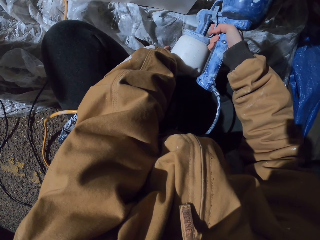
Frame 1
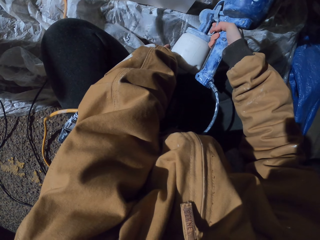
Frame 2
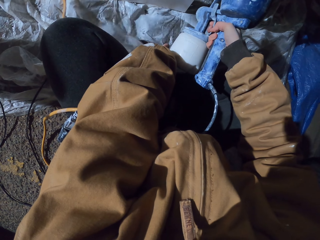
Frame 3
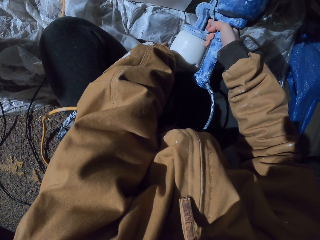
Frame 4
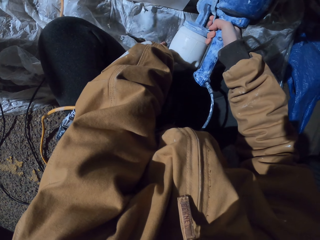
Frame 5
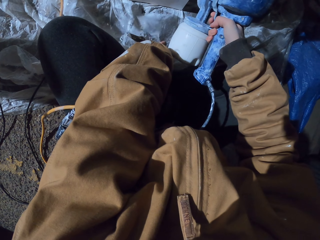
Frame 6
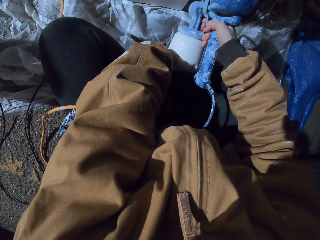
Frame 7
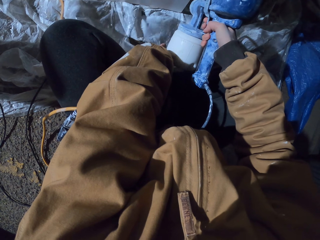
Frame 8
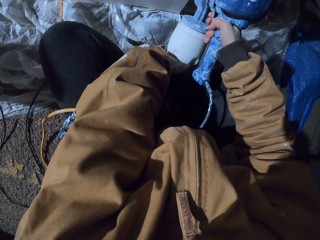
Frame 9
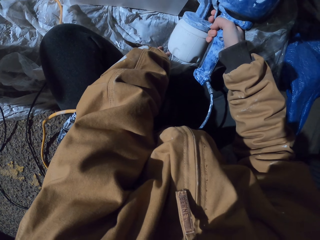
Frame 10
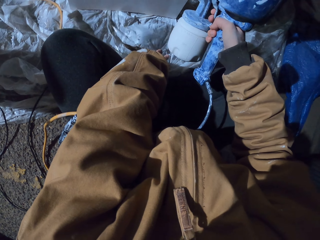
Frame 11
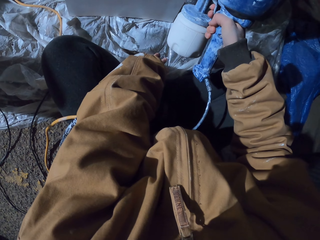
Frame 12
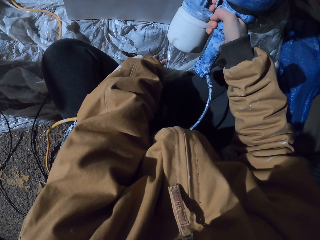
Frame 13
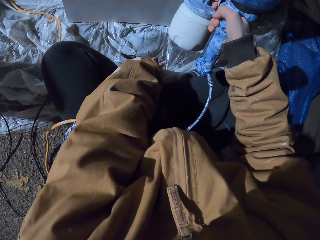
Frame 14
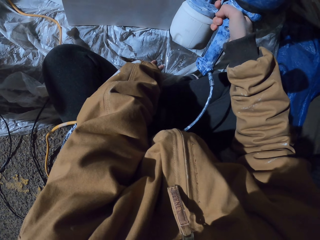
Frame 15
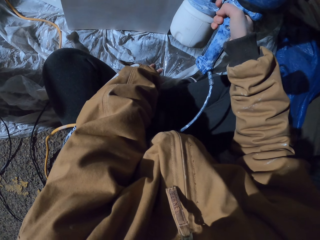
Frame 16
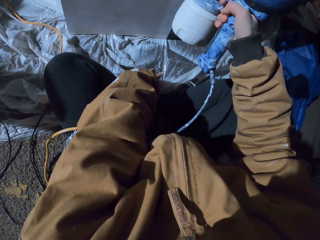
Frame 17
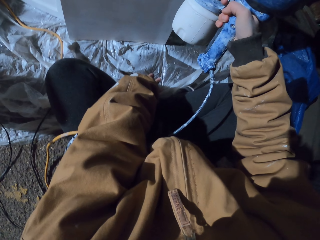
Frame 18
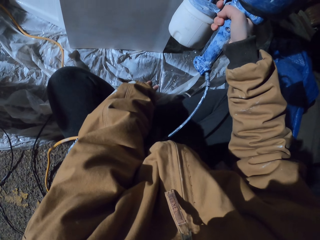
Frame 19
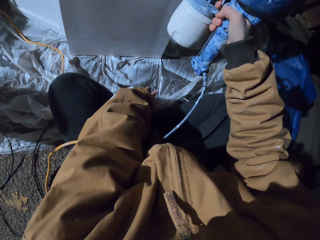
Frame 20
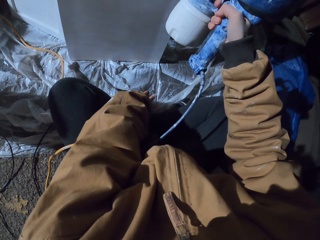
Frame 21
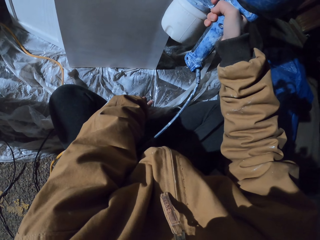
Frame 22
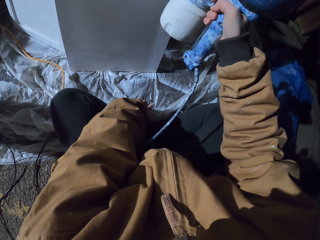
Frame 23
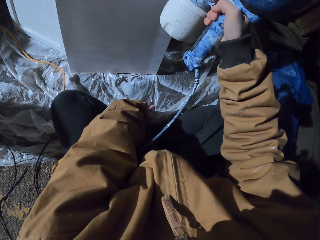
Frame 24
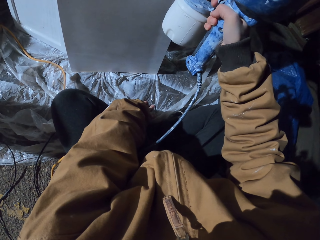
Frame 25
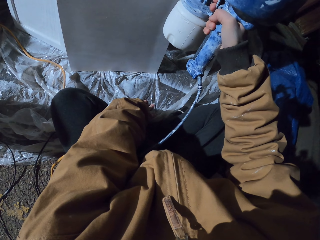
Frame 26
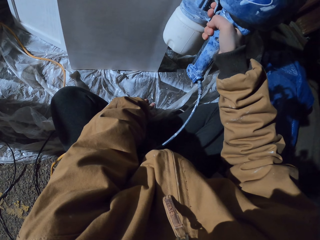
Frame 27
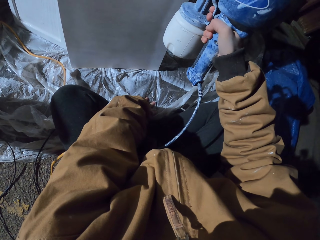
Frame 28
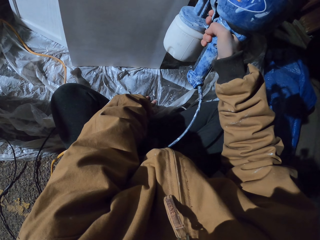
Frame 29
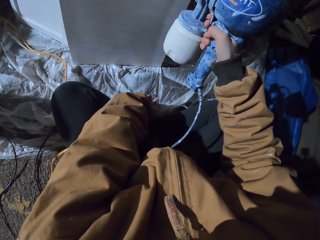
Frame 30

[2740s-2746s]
The camera wearer sprays the wood.

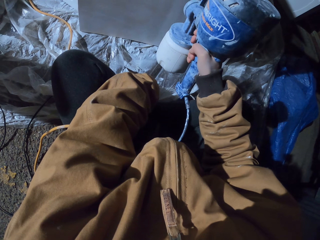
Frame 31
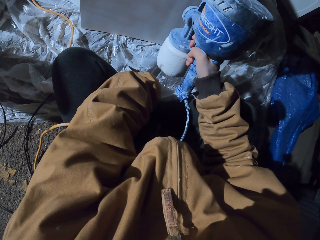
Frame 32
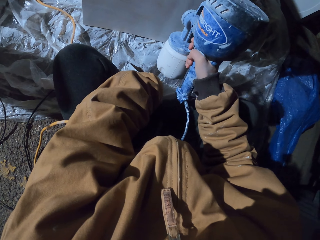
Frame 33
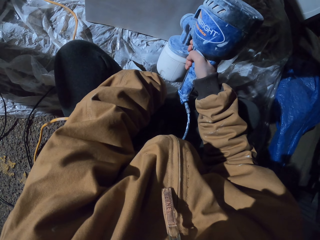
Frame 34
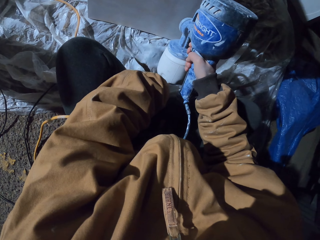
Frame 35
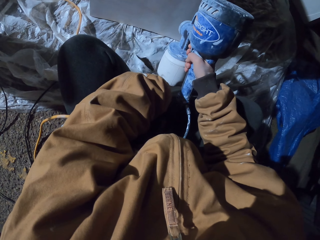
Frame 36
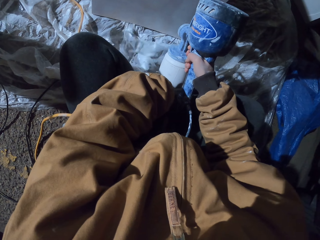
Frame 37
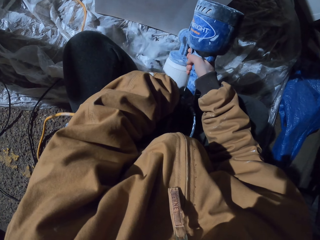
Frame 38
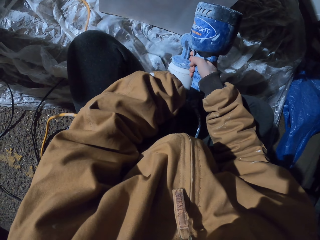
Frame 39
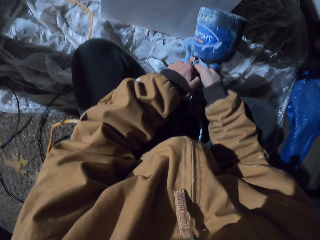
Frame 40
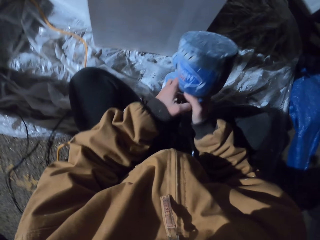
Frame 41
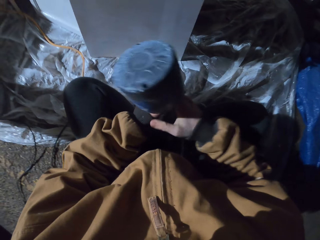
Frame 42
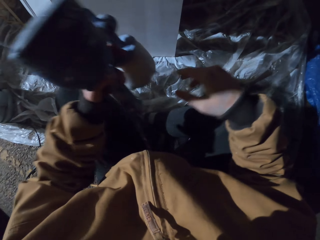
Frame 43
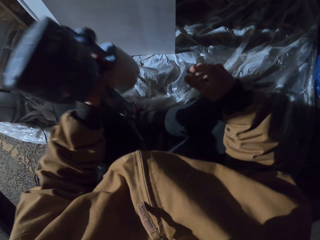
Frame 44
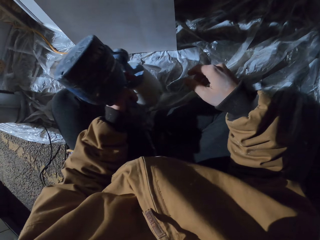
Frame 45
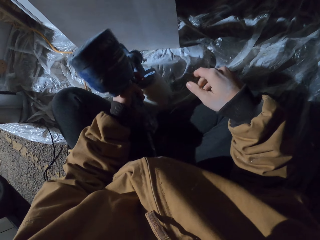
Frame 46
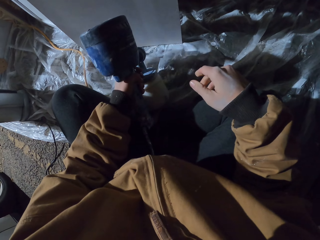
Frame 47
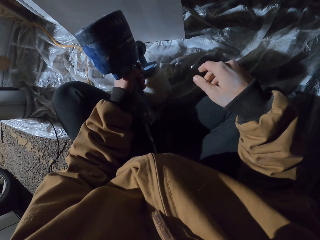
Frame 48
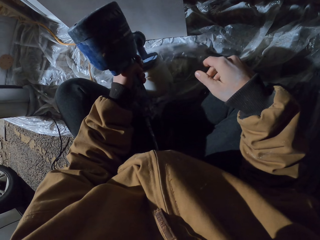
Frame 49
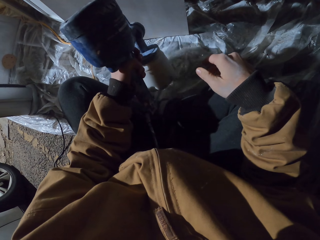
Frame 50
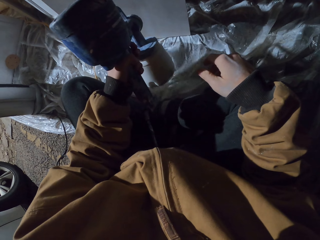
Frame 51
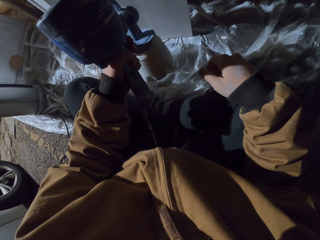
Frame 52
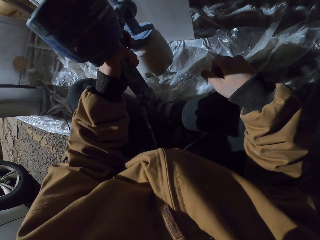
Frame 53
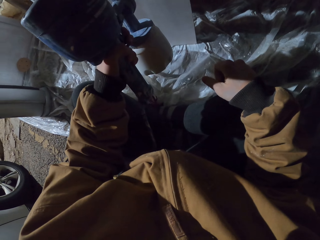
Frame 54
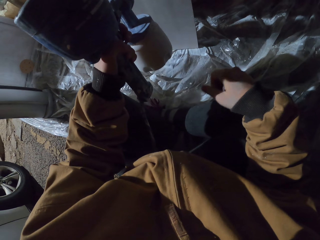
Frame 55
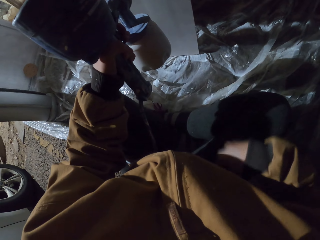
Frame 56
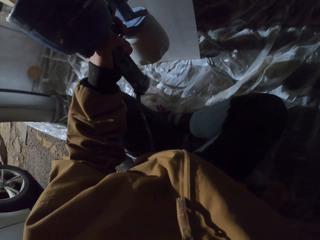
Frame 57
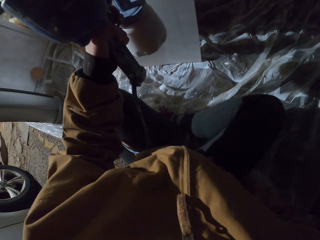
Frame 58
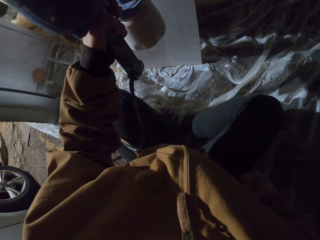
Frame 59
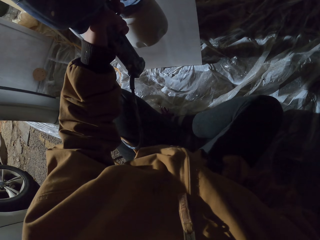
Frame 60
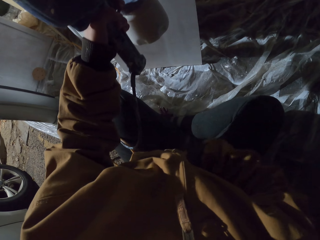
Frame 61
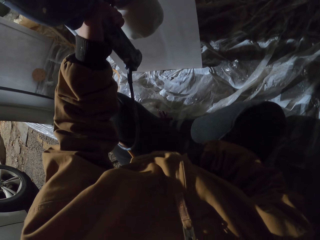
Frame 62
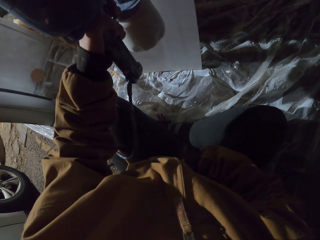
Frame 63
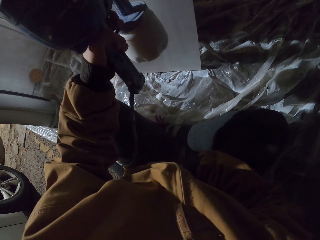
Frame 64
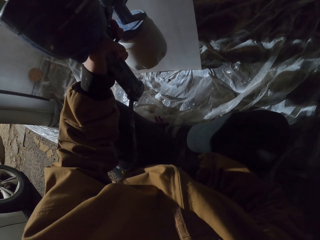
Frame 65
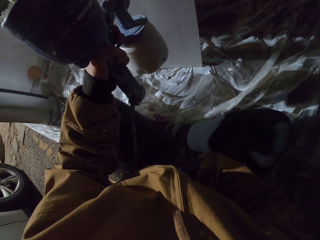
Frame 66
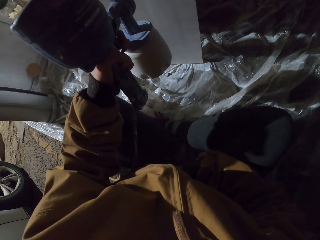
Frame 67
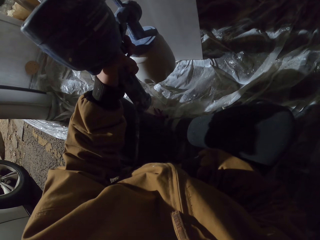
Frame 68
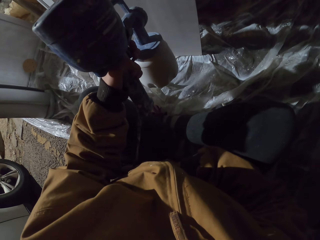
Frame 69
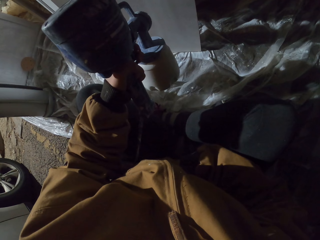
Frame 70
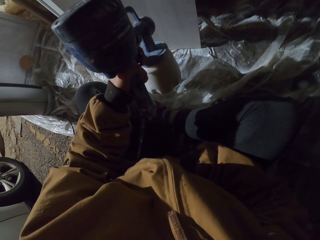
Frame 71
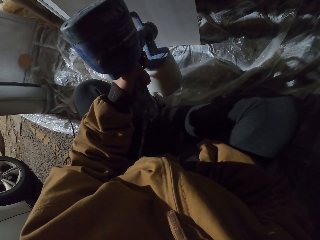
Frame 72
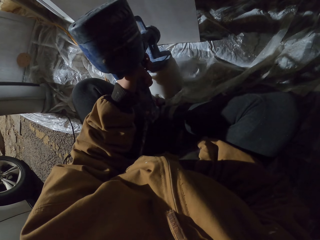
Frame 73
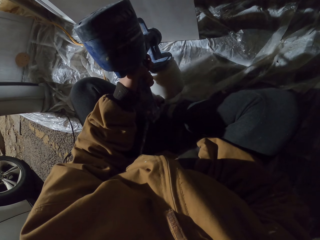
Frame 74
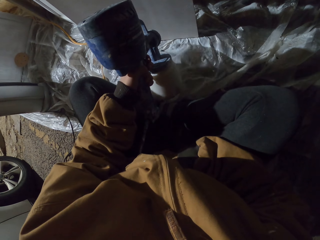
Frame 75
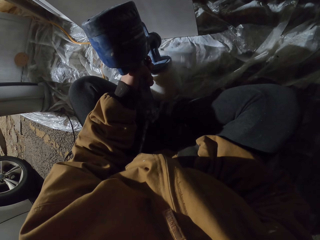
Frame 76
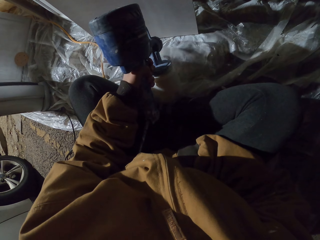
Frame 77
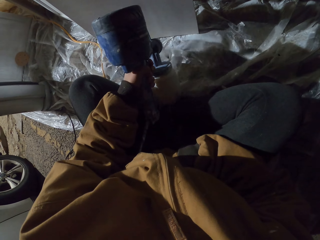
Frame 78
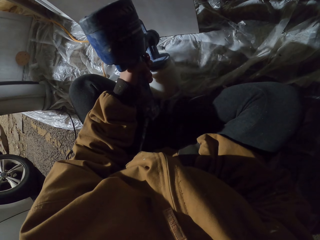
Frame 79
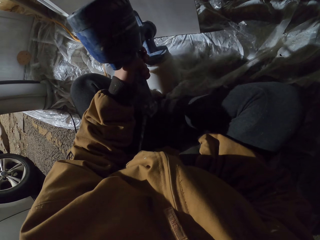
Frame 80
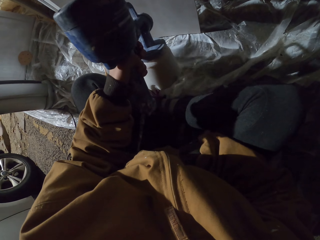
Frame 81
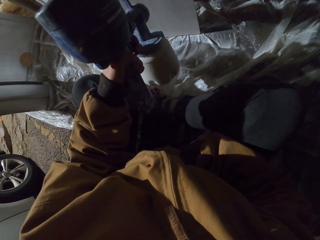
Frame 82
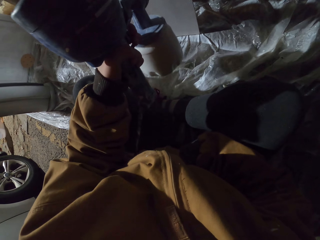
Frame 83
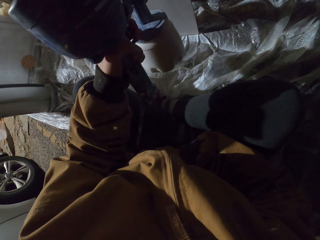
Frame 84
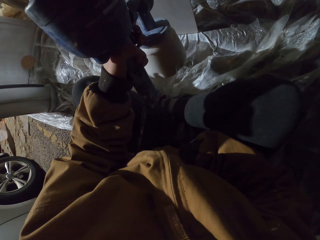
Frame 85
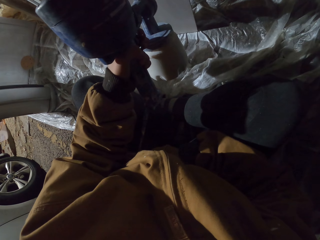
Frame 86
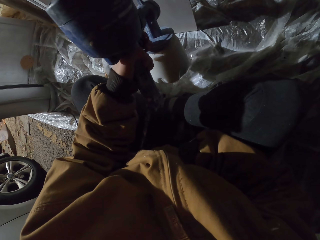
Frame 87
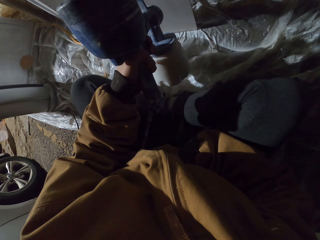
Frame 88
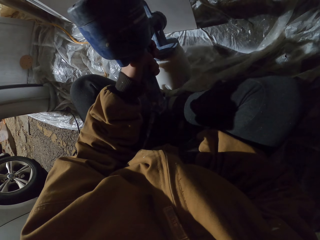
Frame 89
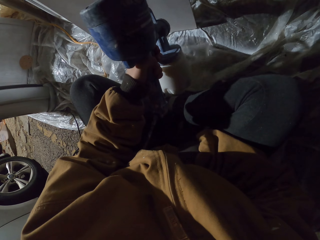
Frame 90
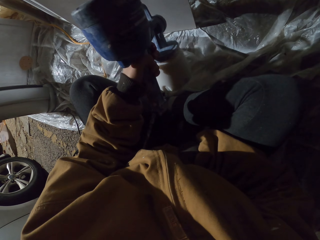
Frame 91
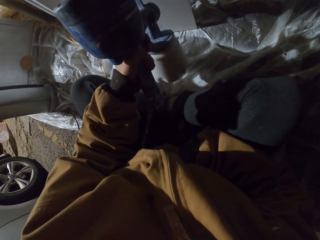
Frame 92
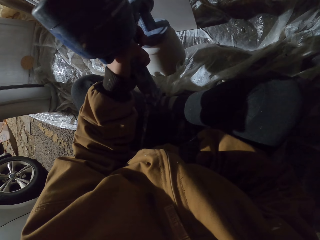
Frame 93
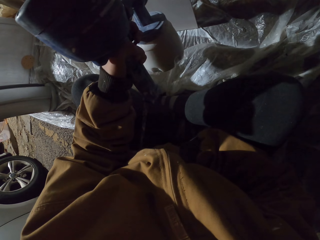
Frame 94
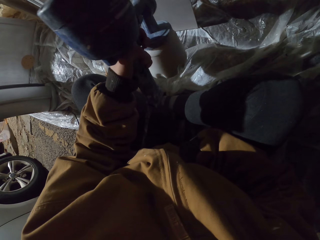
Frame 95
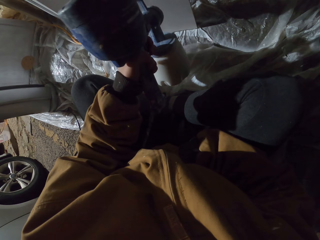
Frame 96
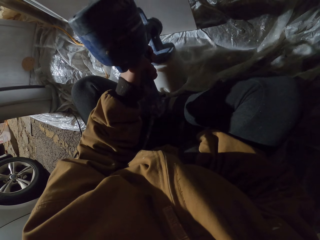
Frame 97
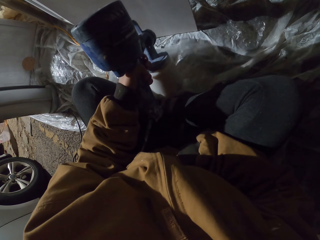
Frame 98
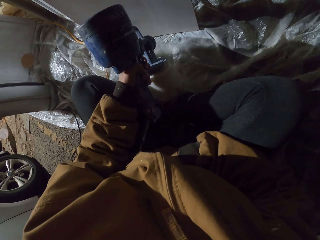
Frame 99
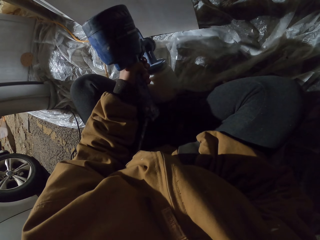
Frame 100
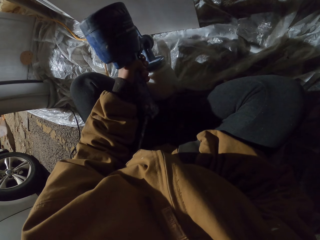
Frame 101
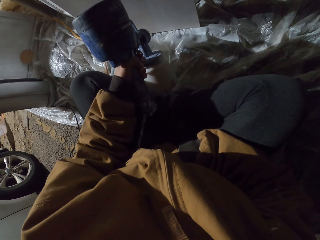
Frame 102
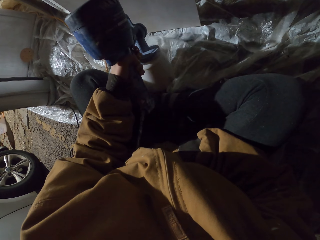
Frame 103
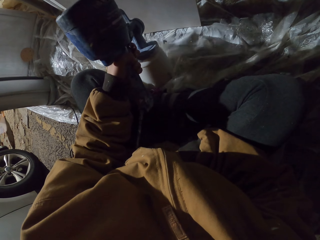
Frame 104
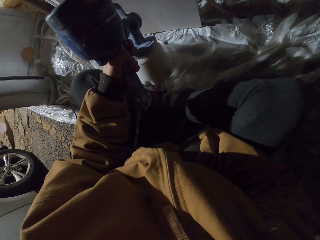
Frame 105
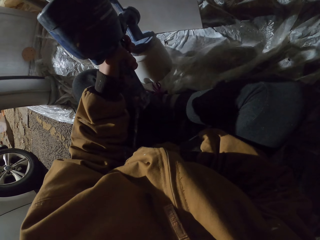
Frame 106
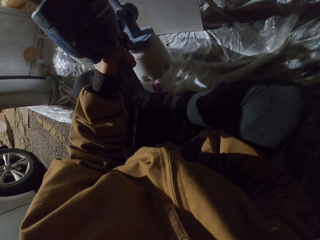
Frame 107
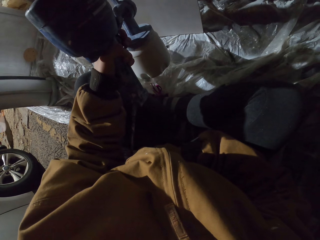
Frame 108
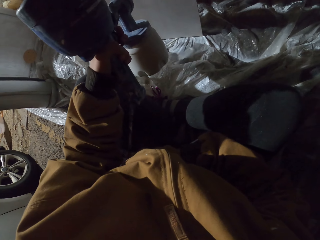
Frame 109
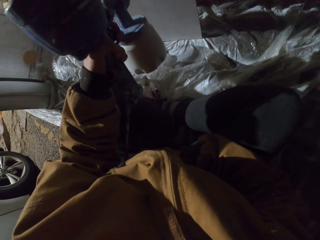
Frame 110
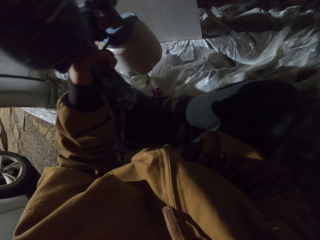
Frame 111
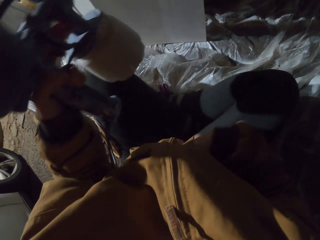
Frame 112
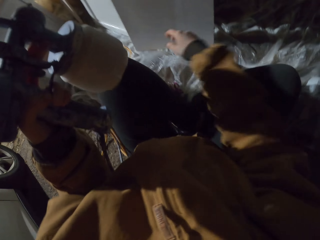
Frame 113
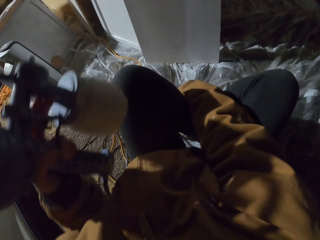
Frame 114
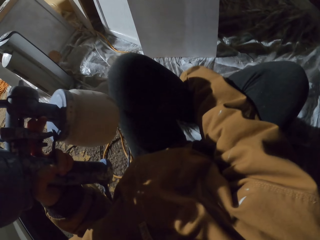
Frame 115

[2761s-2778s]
The camera wearer moves a hand. They spray the wood. They hold the spray gun. They move their hands. They spray the wood. They pocket. They spray the wood. They spray the wood again.
